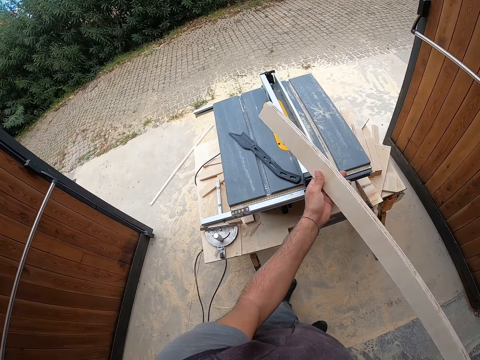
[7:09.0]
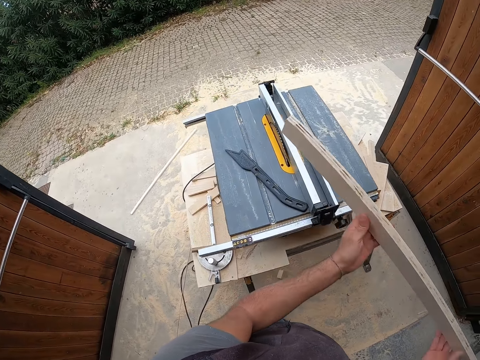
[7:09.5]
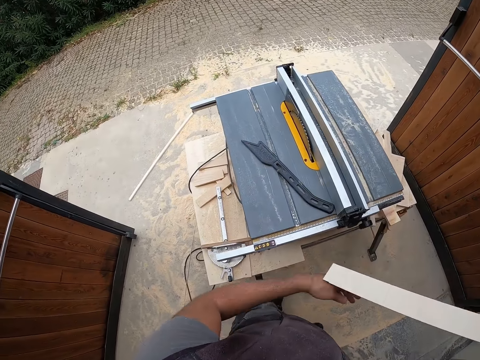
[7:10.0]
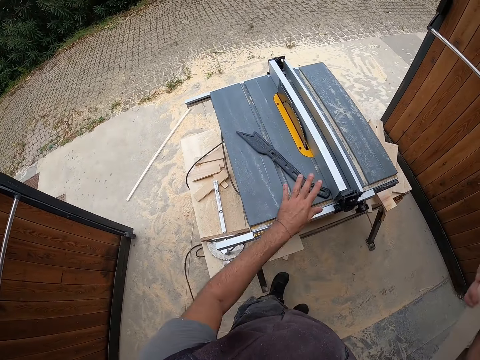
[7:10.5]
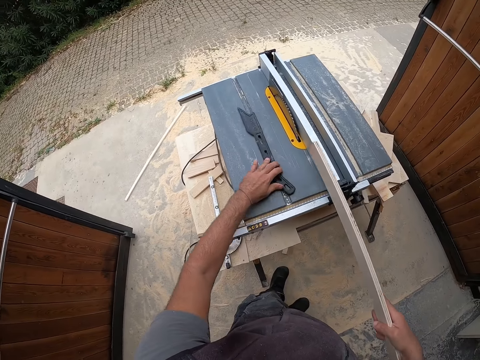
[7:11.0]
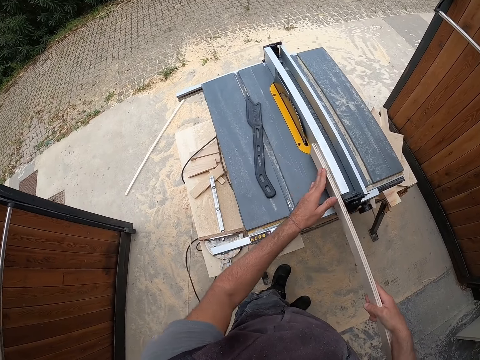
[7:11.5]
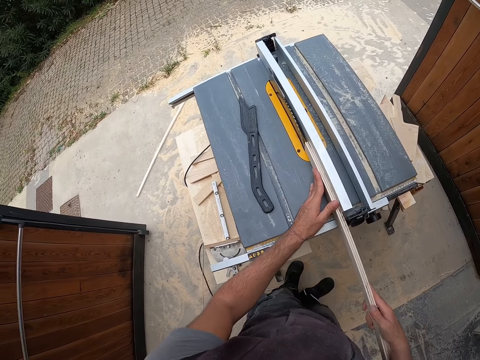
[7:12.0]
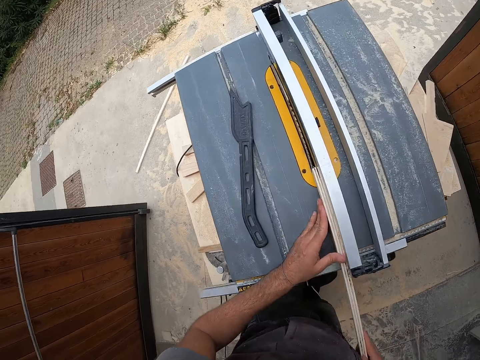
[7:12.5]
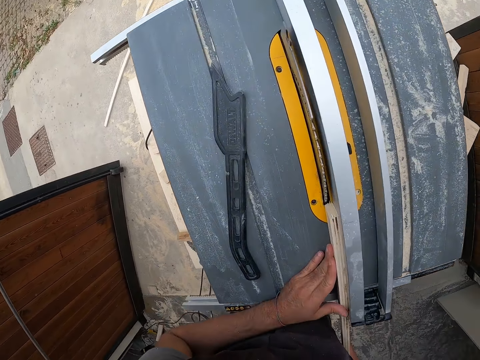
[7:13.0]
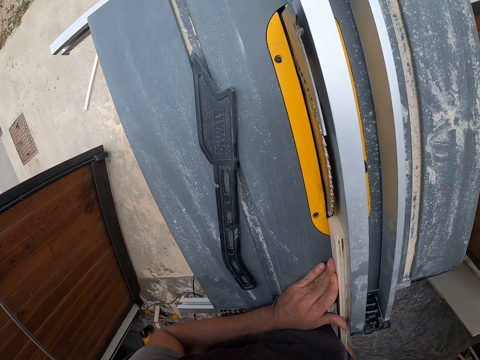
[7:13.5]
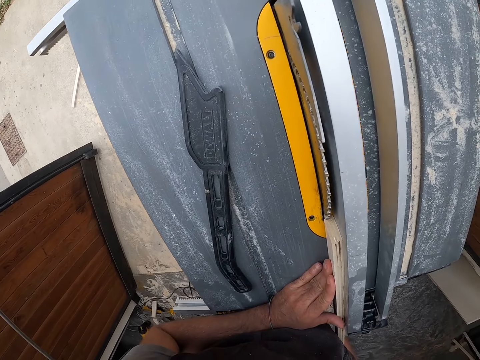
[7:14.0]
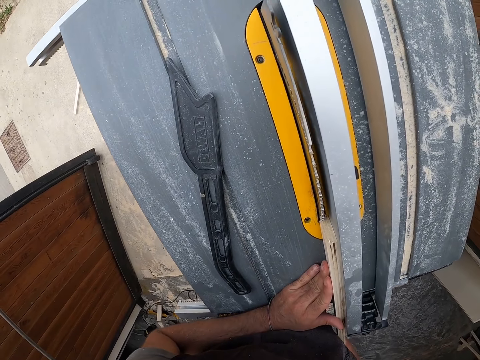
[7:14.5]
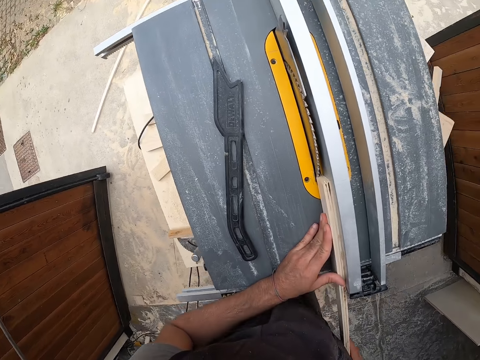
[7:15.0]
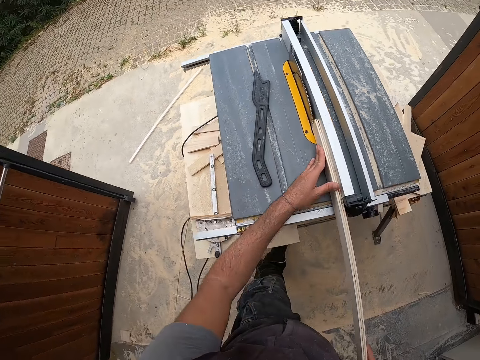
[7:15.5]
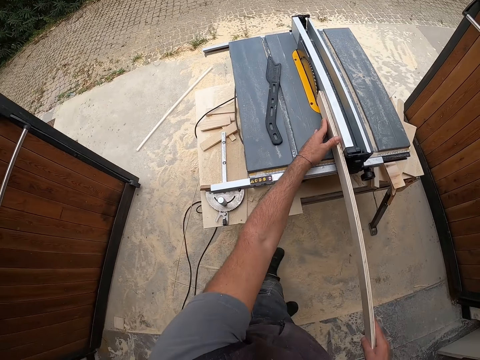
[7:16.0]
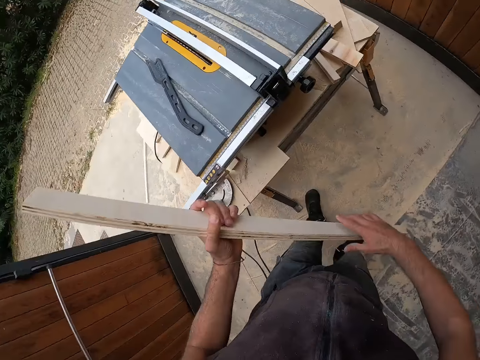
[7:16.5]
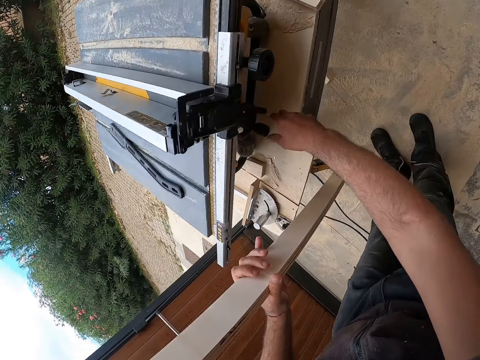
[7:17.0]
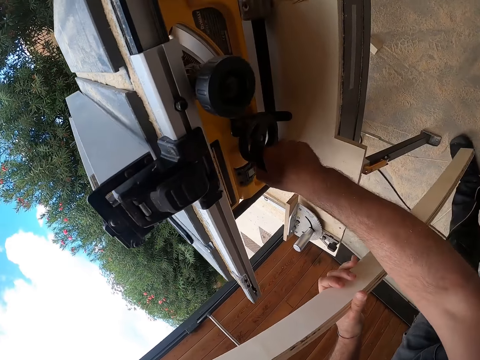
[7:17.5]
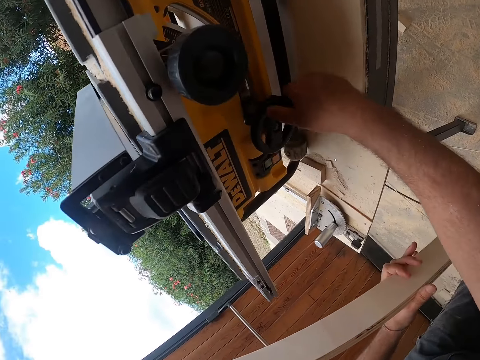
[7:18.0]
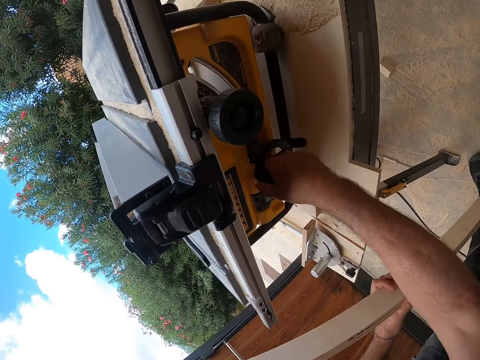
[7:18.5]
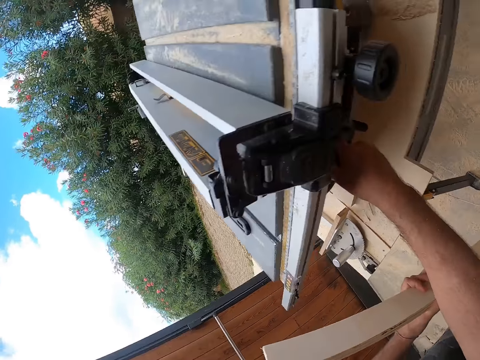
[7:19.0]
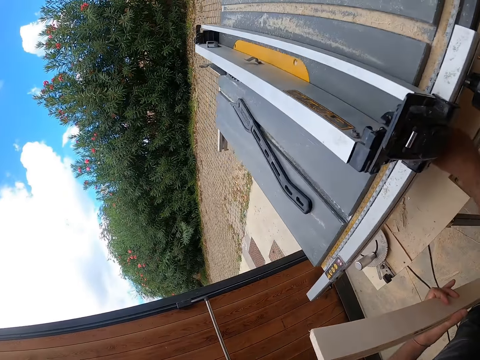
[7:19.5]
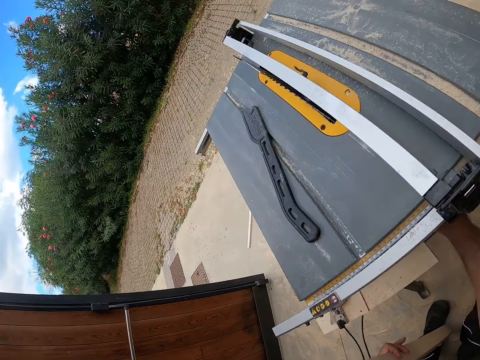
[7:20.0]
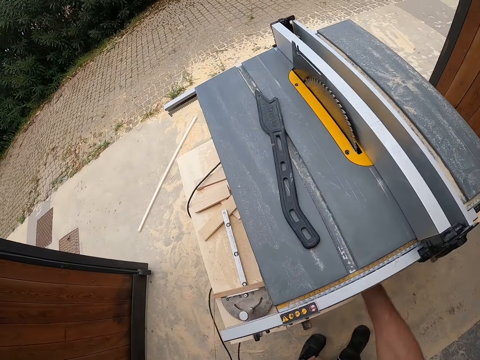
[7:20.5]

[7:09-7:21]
The camera wearer holds the wooden plank with his right hand. He moves something. He adjusts the push stick on the table with his right hand. He places the wooden plank on the table with both hands. He fits the piece of wood on the machine. He cuts the wooden plank in both hands with the table saw. He lifts the wooden plank from the table with both hands. He holds the wooden plank with his left hand. He adjusts the machine. He operates the table saw from under the table with his right hand.

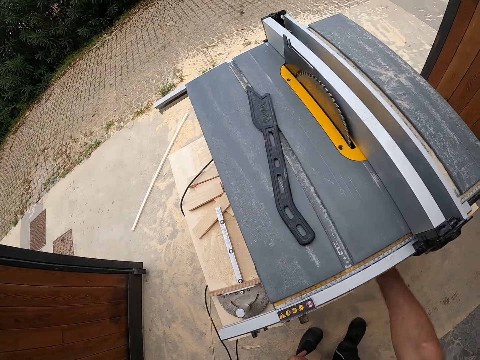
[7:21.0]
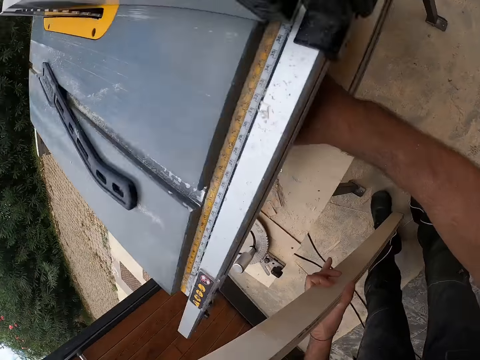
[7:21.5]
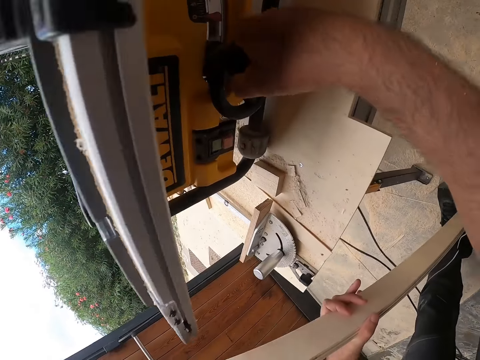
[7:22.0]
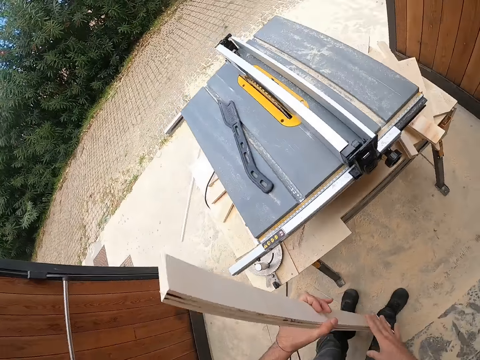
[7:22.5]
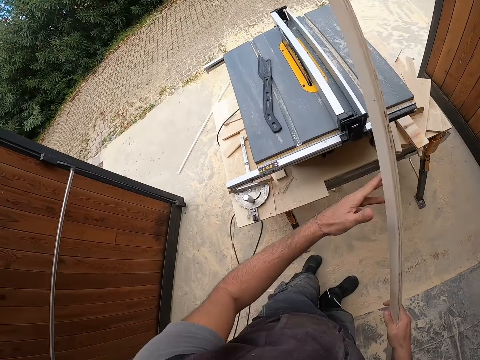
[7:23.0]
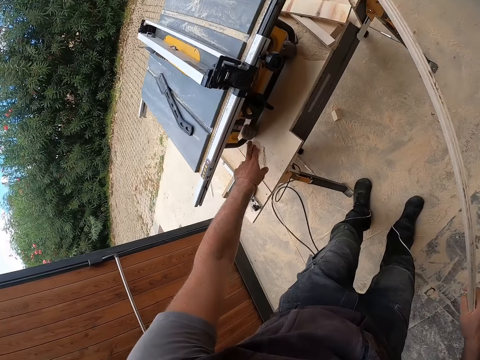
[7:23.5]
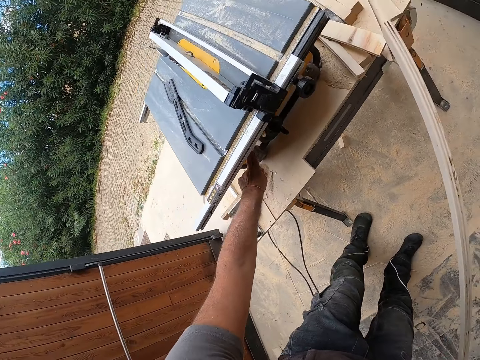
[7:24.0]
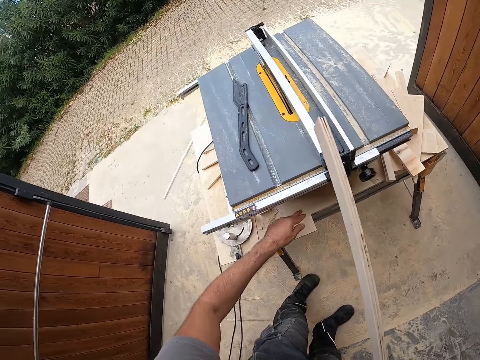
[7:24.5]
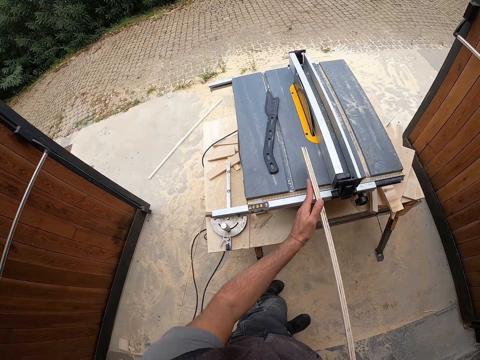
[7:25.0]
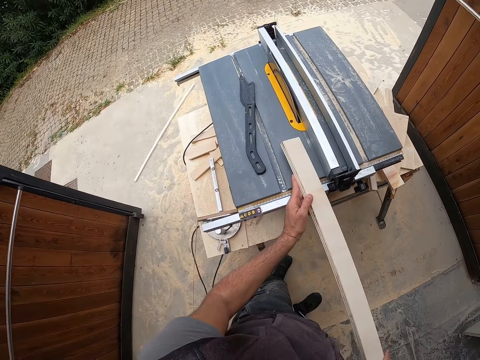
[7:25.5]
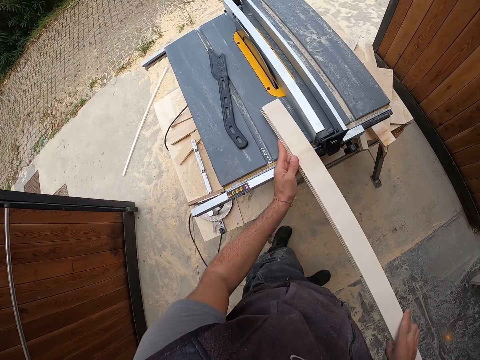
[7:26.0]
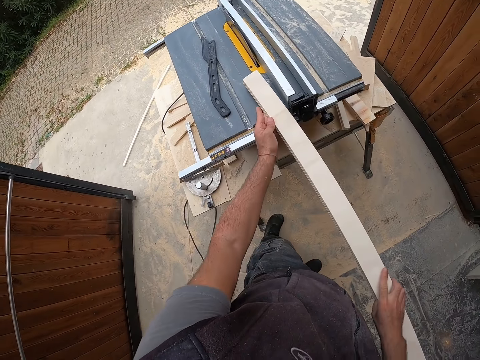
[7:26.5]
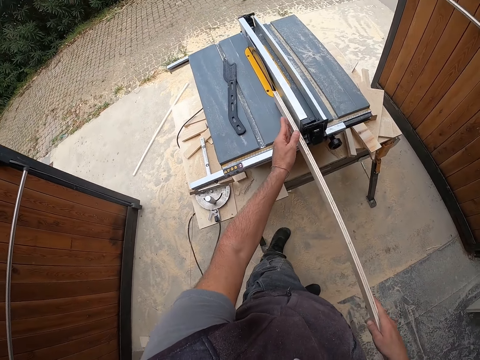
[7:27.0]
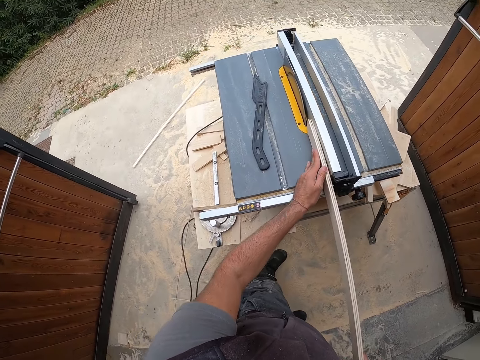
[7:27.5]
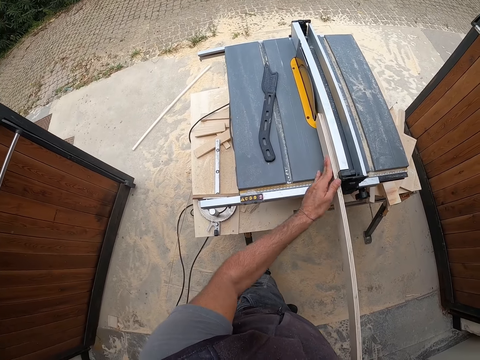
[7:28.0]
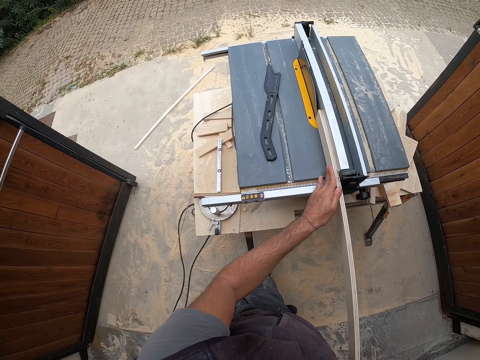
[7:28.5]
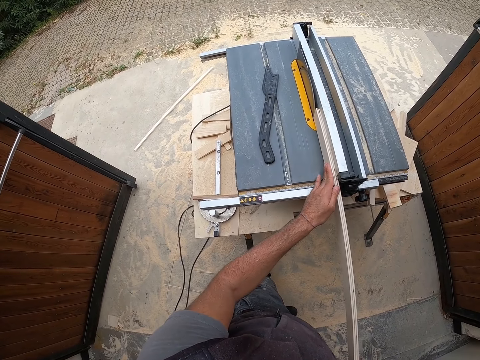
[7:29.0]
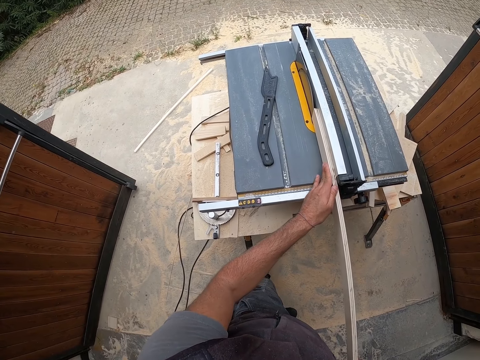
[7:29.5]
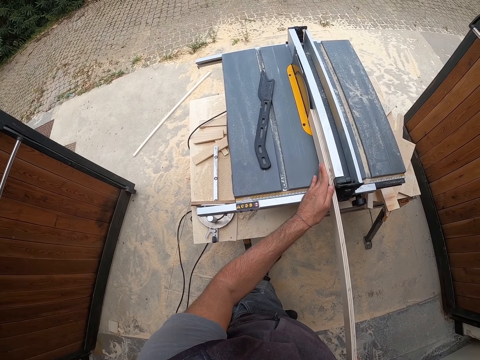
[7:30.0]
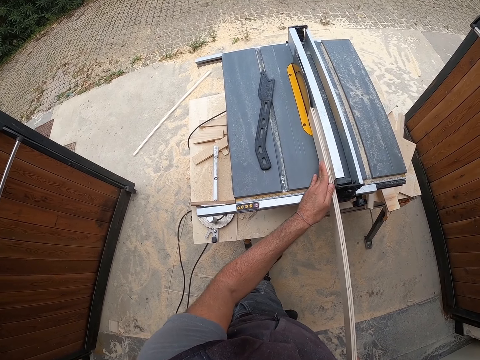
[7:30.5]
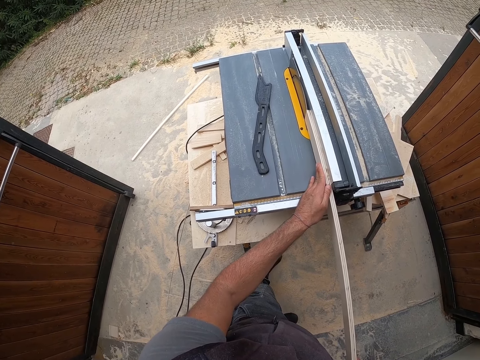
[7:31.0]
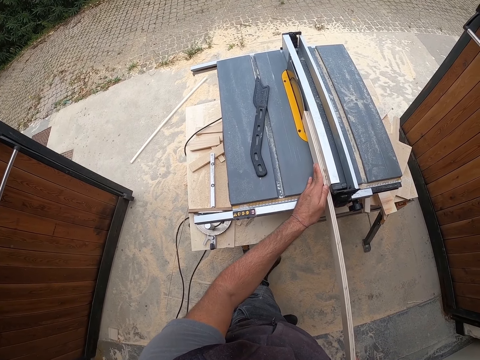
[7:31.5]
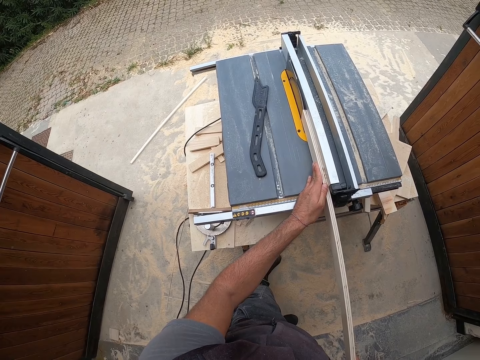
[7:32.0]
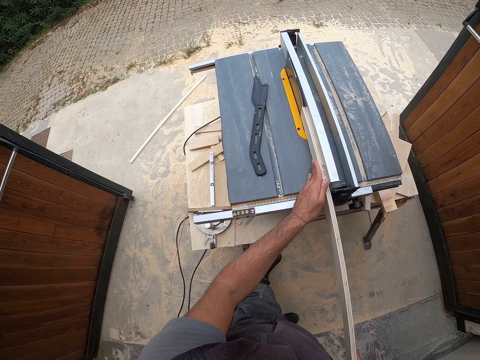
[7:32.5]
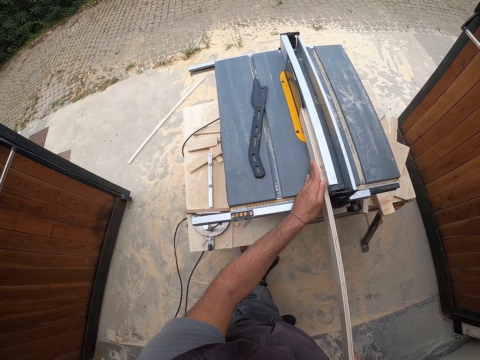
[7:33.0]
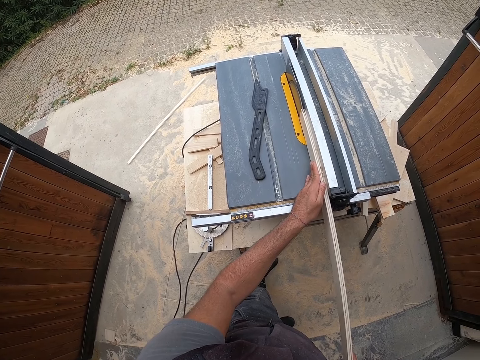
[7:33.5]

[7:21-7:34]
The camera wearer lifts the piece of wood. He holds the wooden plank with both hands. He passes the wooden saw from his left hand to his right hand. He holds the wooden plank with his right hand. He points at a part of the machine. He operates the wooden saw from under the table with his left hand. He holds the wooden plank with both hands. He checks the piece of wood. He places the wooden plank on the table with both hands. He cuts the wooden plank in both hands with the table saw. He moves the piece of wood on the machine.

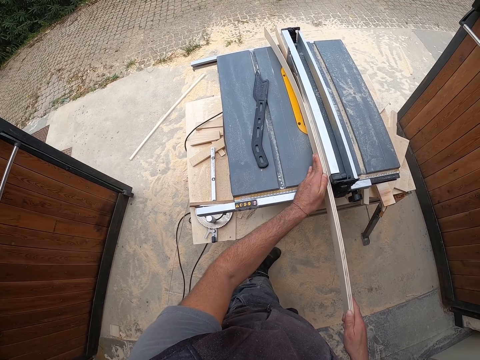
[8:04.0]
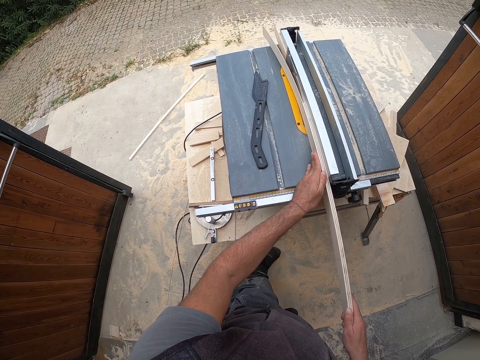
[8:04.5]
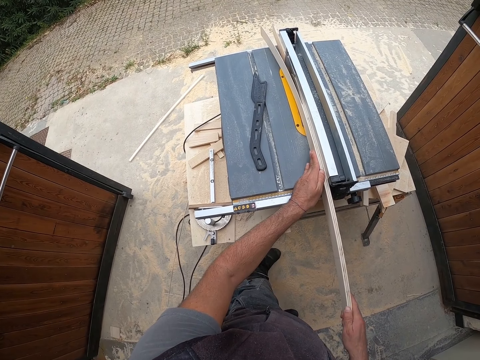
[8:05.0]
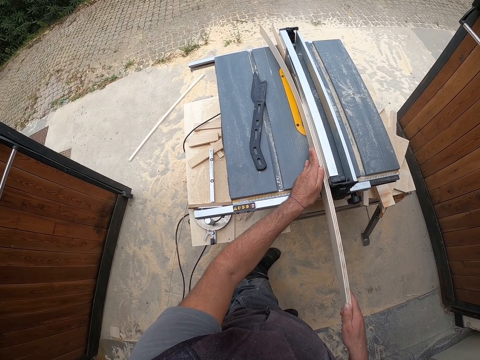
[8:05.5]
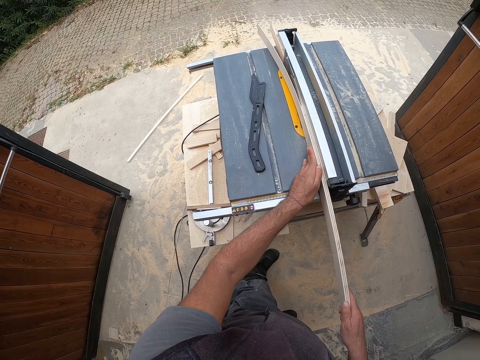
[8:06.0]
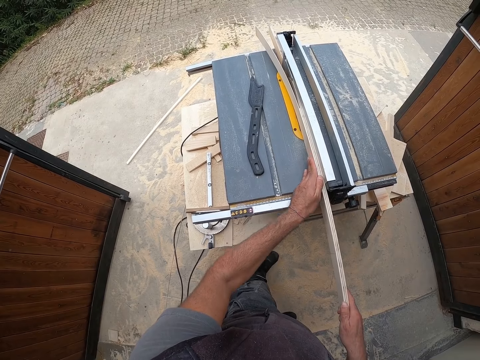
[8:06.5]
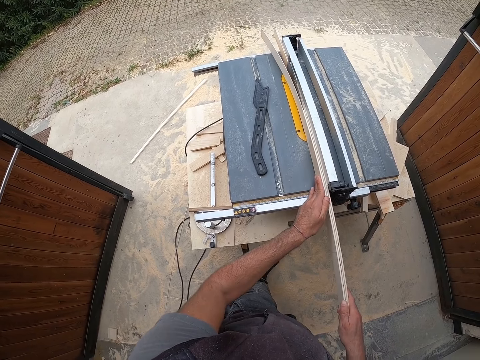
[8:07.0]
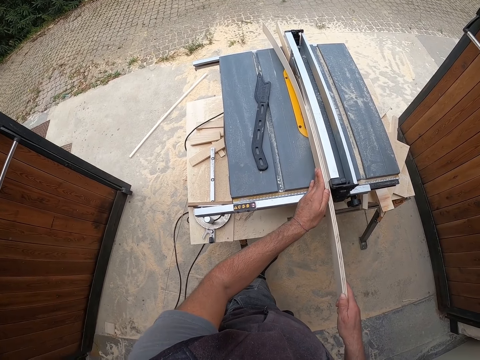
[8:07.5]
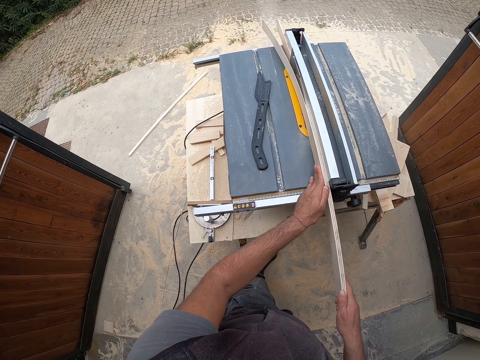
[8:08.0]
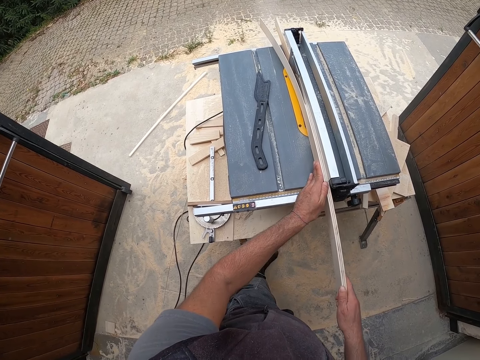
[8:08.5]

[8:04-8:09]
The camera wearer adjusts their hand on the piece of wood. They move the piece of wood on the machine.
